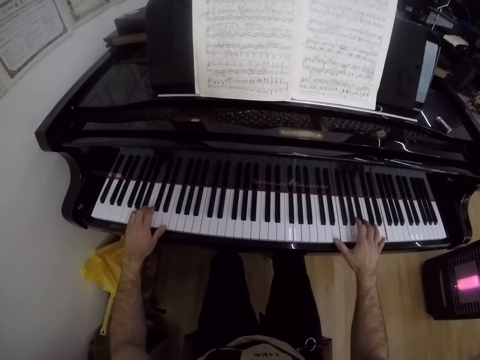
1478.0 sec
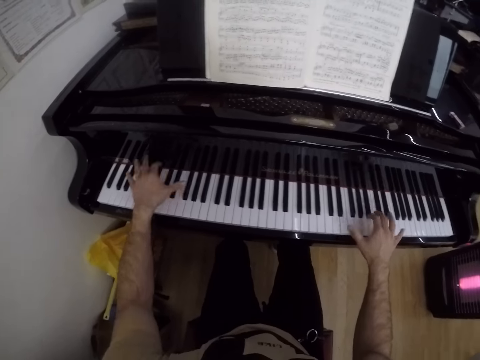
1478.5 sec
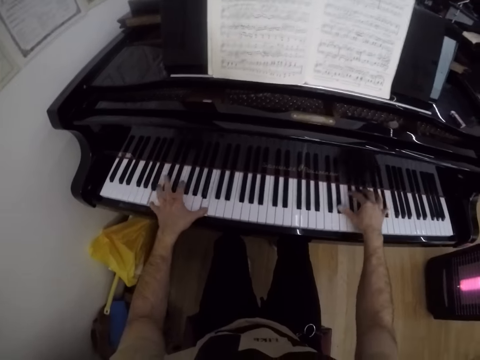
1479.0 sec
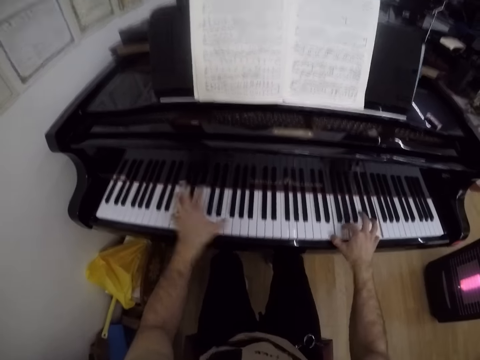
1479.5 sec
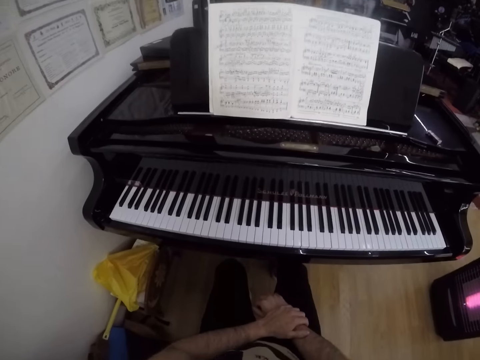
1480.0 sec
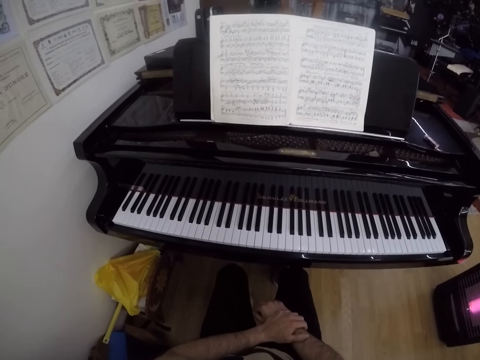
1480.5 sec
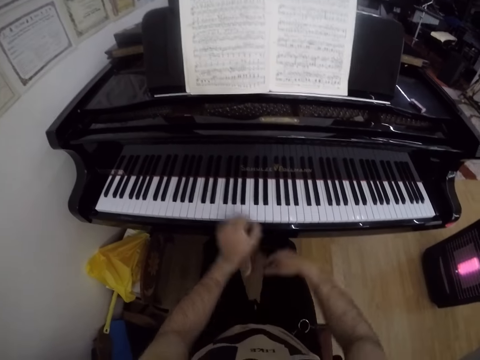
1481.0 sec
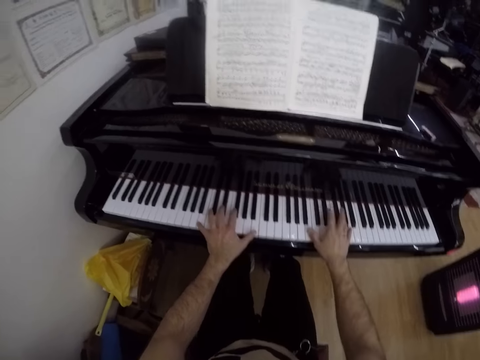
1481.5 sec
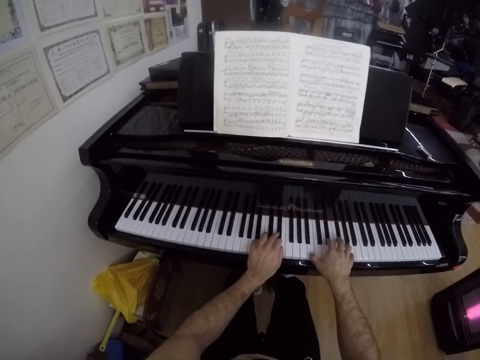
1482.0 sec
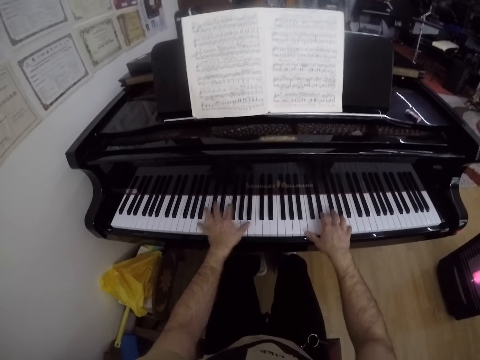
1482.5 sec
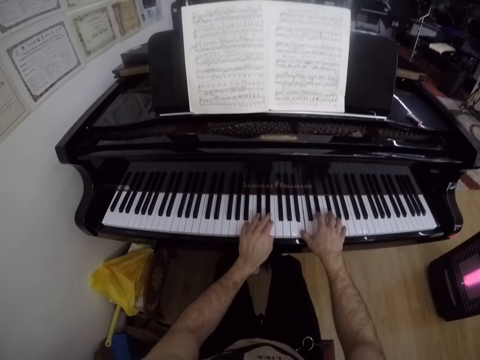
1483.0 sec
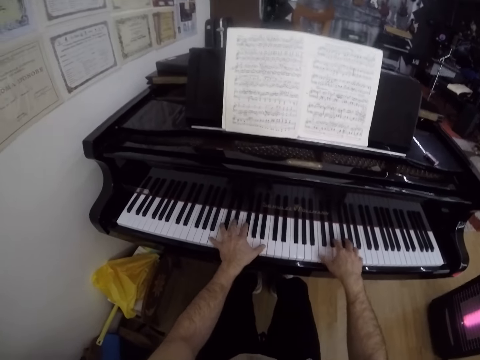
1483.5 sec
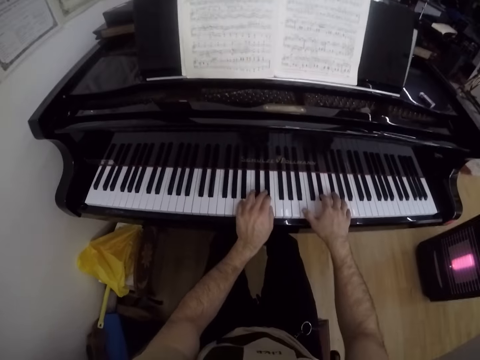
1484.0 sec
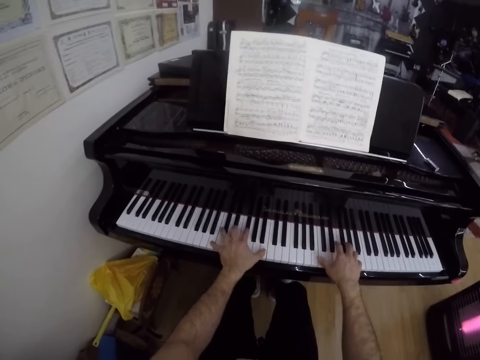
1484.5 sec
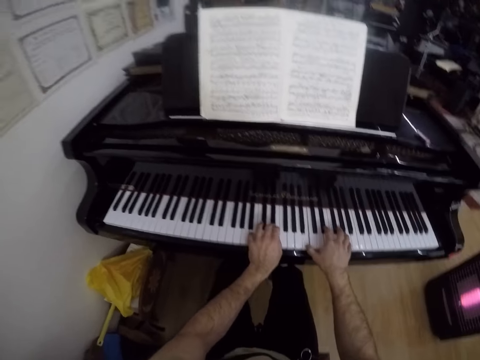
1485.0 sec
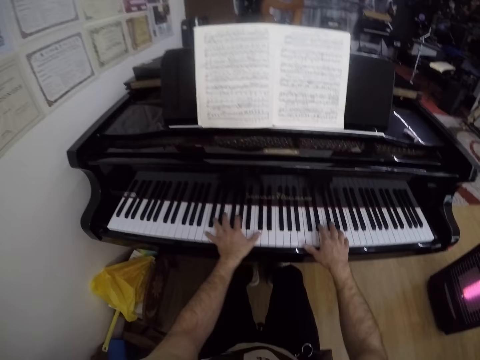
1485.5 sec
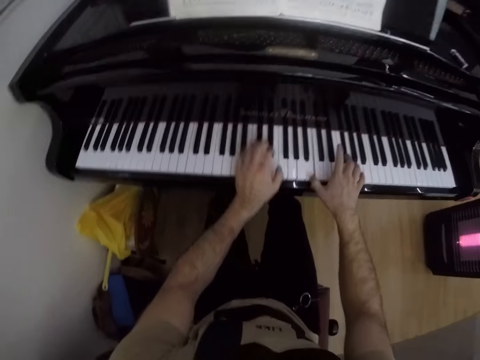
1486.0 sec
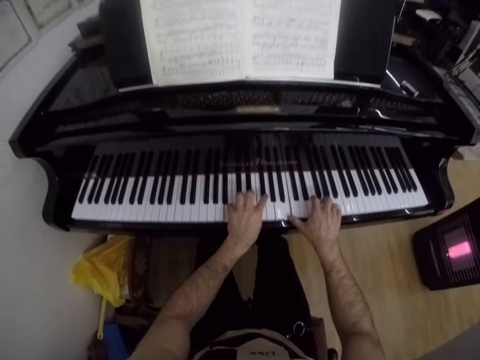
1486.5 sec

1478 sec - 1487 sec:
The camera wearer places his left hand on his right hand. He puts both hands on his lap. He plays the keys on the keyboard of the grand piano with both hands.

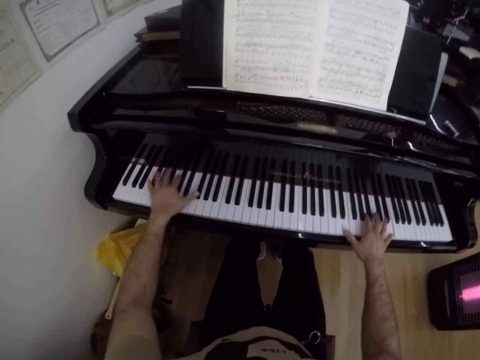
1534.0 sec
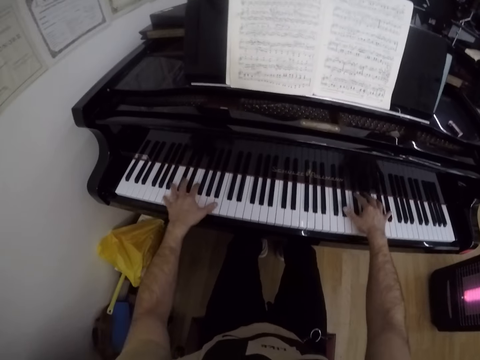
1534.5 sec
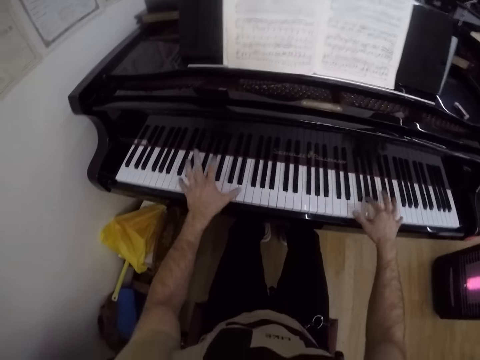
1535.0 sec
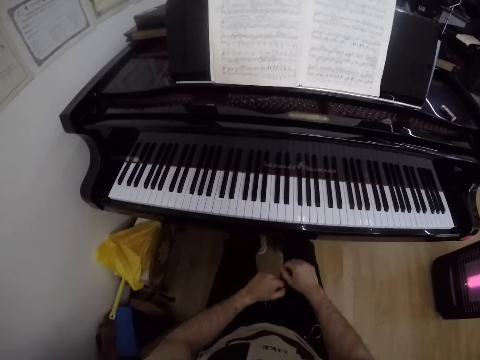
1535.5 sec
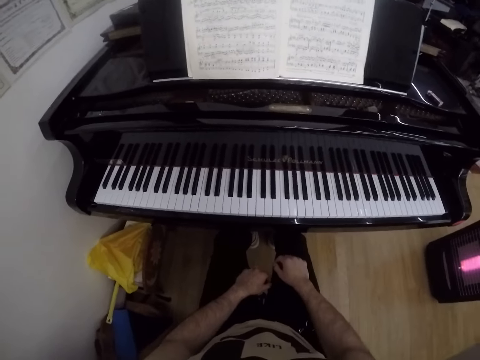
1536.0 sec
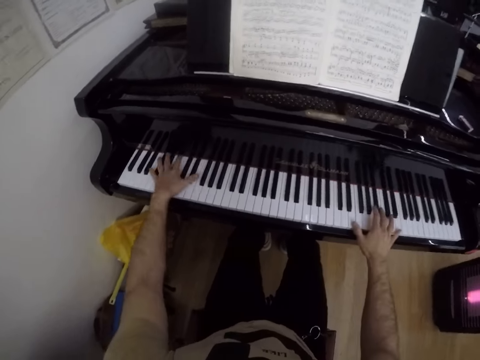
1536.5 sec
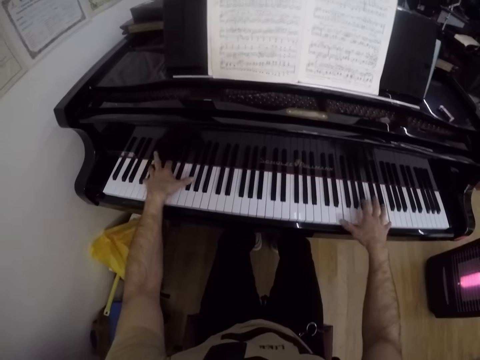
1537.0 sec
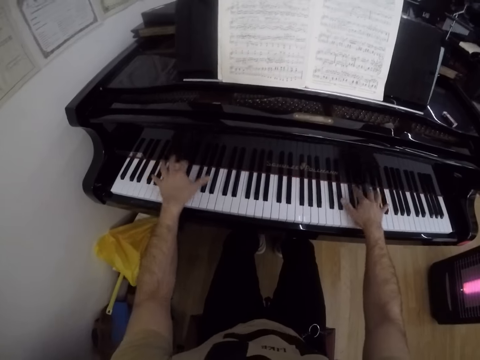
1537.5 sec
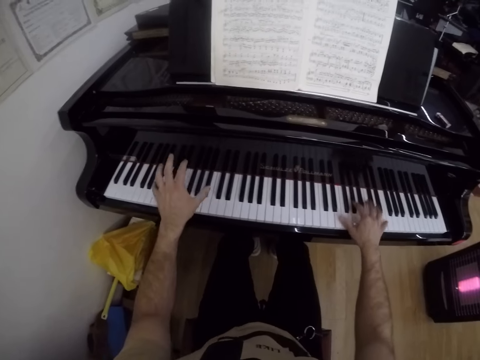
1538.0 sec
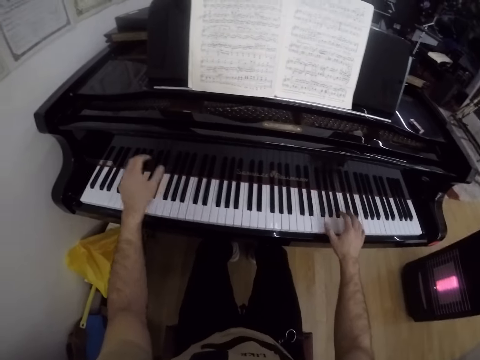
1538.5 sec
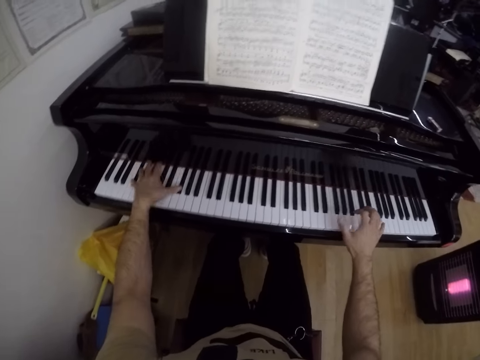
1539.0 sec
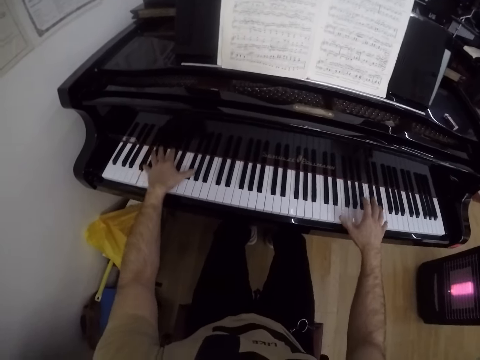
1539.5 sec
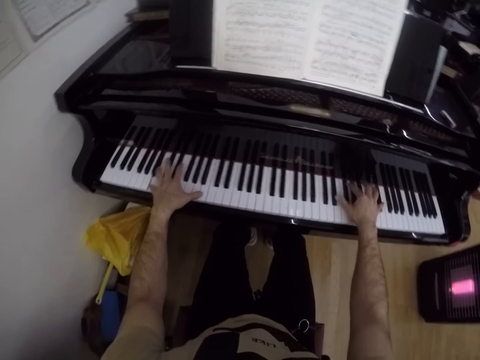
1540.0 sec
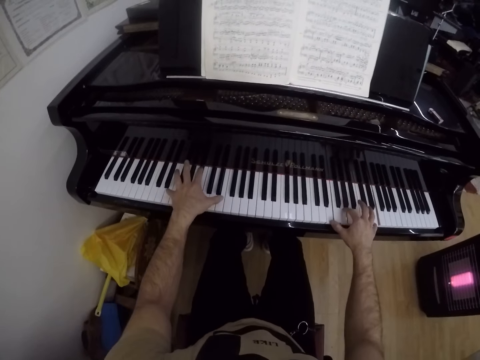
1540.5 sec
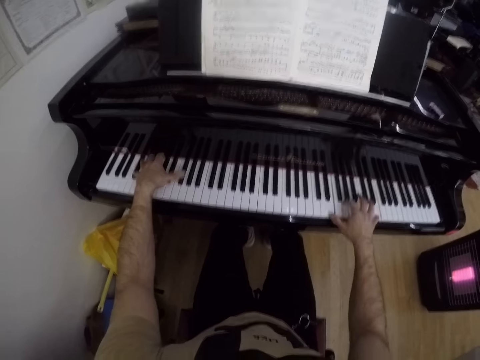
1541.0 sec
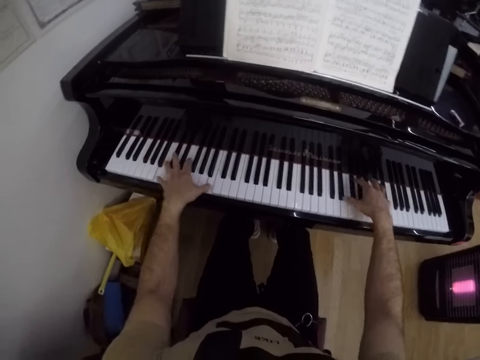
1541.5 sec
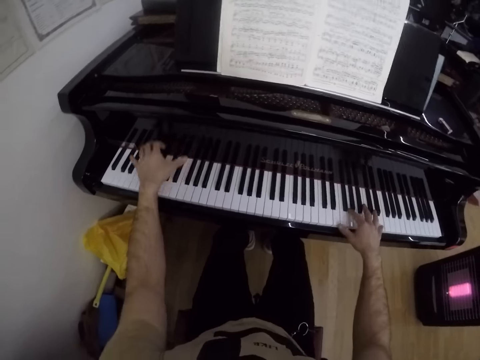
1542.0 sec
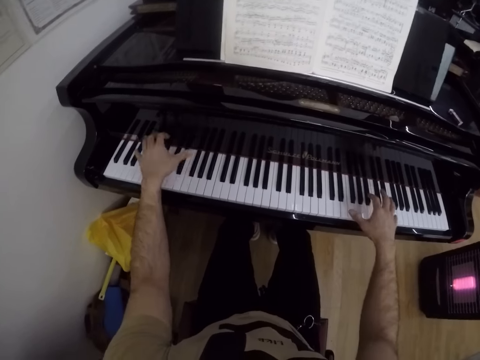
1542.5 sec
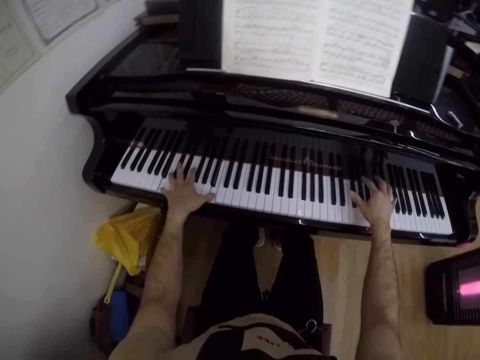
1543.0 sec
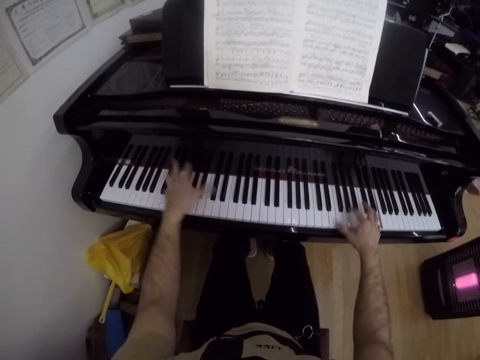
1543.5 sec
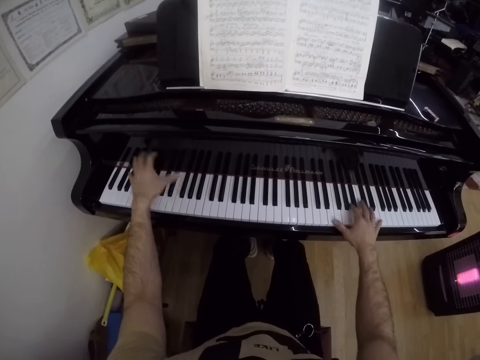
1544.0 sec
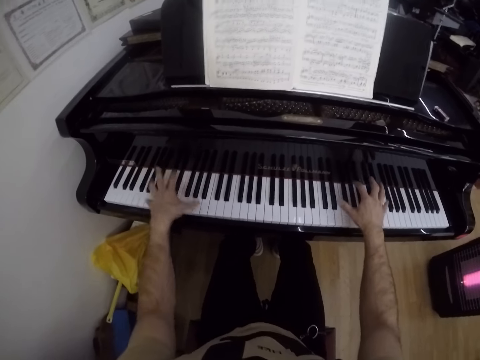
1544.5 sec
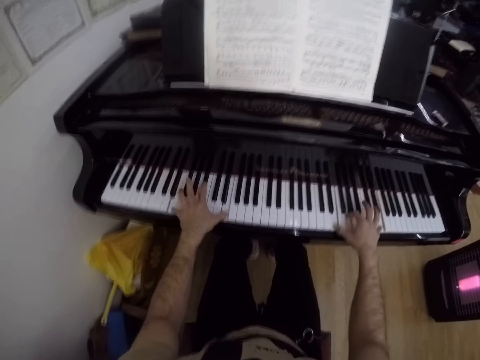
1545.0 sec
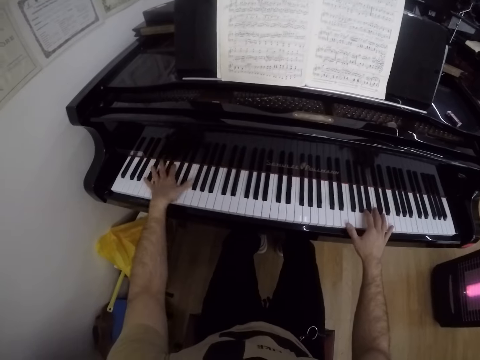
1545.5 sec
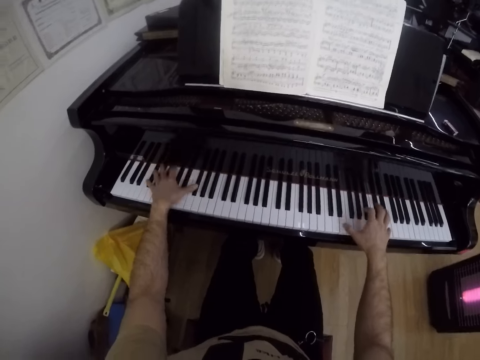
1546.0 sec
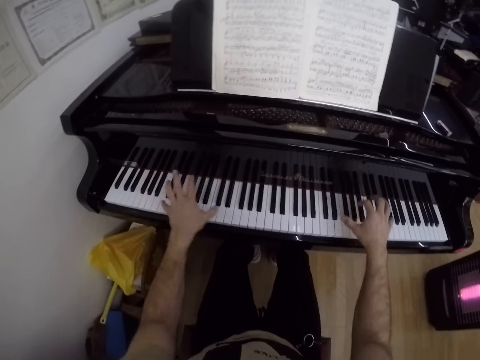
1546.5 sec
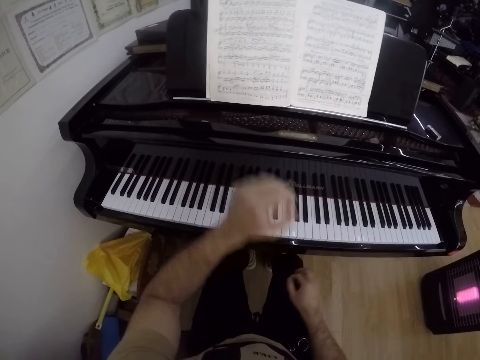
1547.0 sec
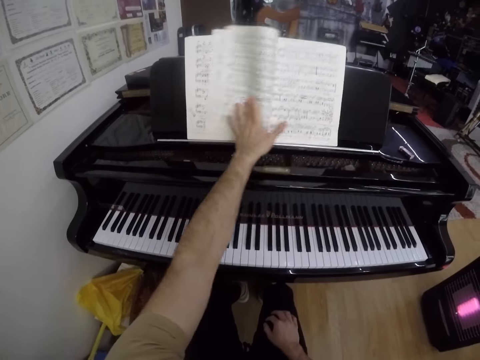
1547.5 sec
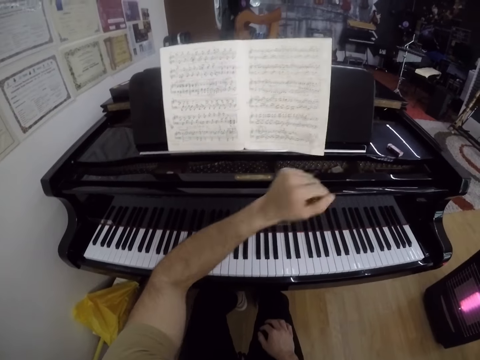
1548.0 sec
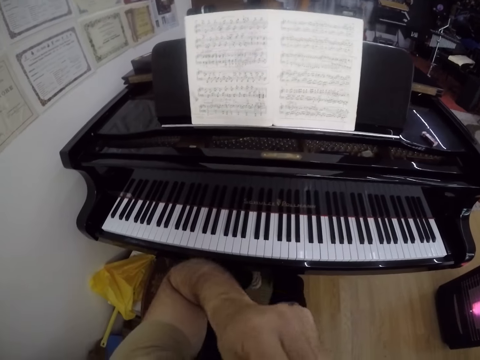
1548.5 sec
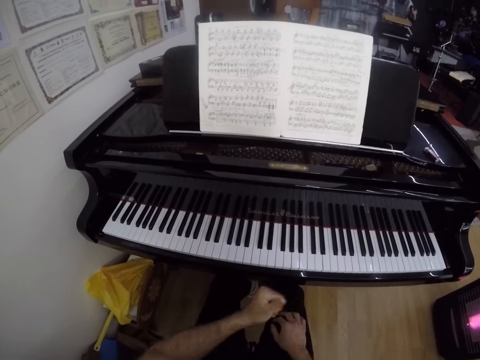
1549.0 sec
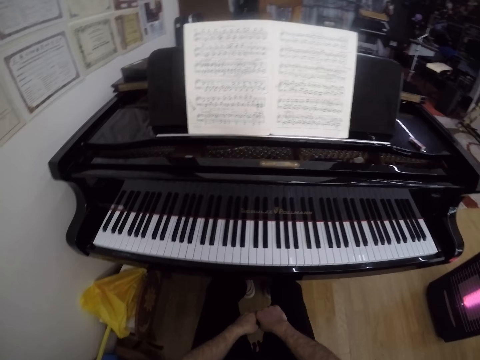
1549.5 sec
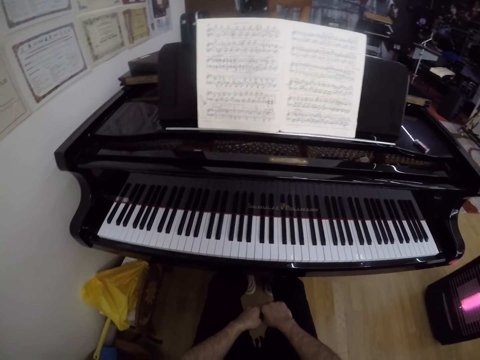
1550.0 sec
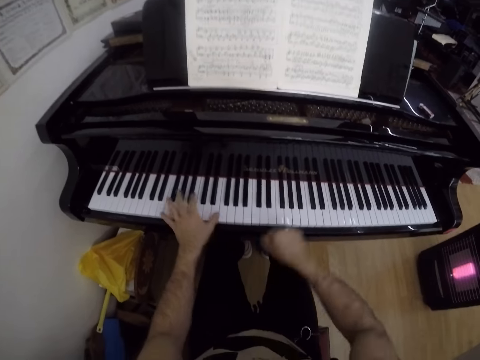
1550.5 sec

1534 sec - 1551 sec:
The camera wearer puts both hands on his lap. He plays the keys on the keyboard of the grand piano with both hands. He flips a page of the music sheet on the music rack with his left hand. He puts his right hand on his right lap. He touches the face. He puts his left hand on his left lap.
